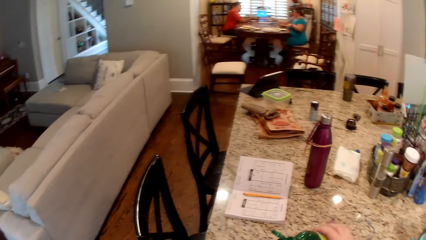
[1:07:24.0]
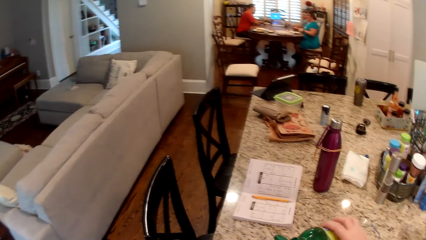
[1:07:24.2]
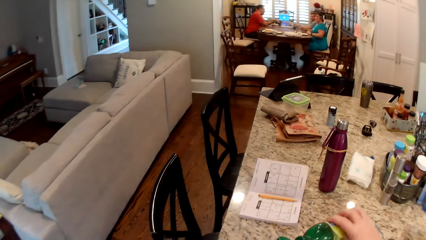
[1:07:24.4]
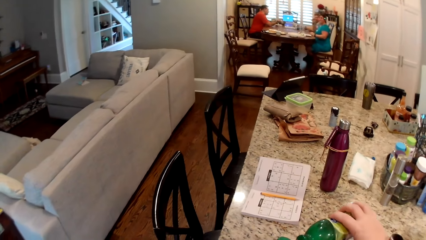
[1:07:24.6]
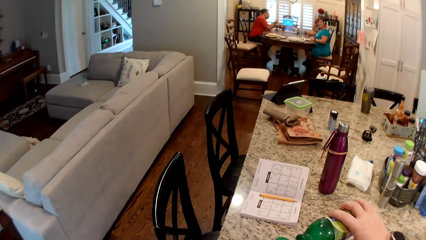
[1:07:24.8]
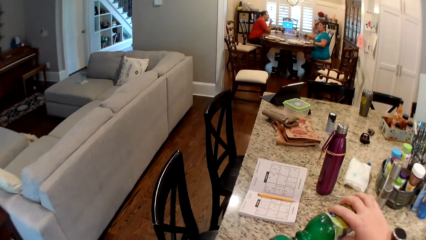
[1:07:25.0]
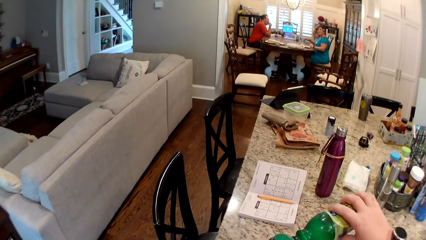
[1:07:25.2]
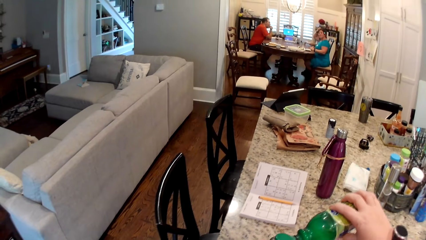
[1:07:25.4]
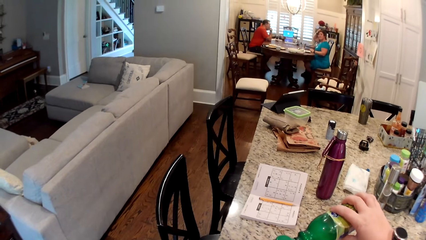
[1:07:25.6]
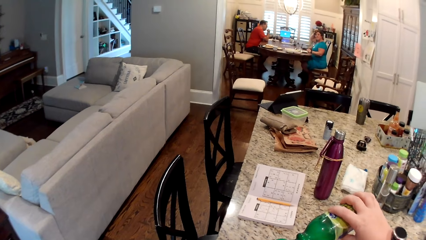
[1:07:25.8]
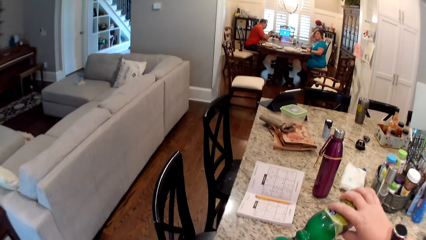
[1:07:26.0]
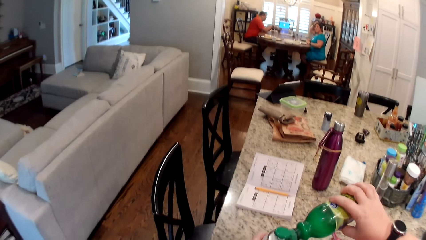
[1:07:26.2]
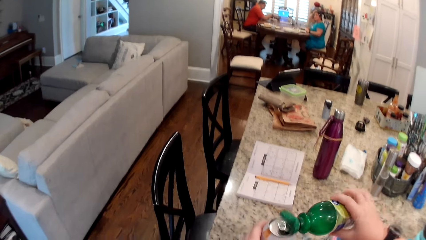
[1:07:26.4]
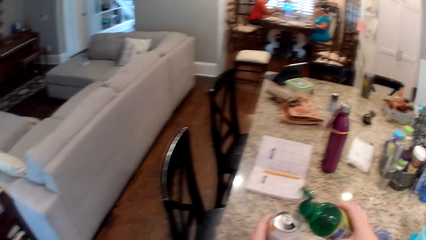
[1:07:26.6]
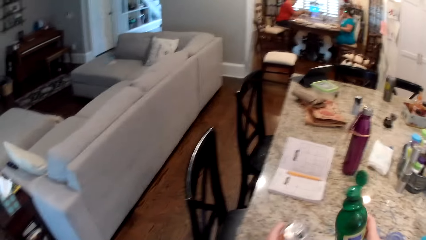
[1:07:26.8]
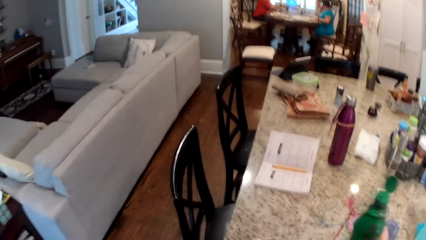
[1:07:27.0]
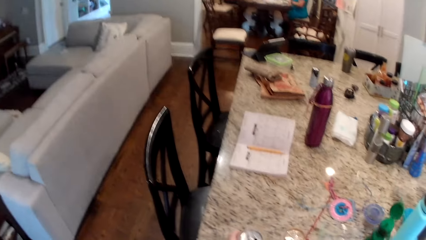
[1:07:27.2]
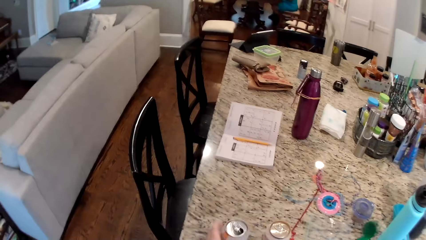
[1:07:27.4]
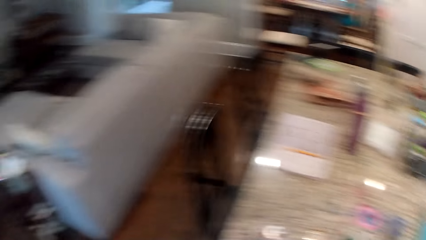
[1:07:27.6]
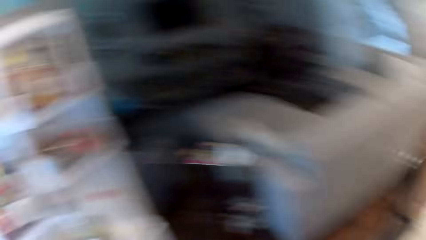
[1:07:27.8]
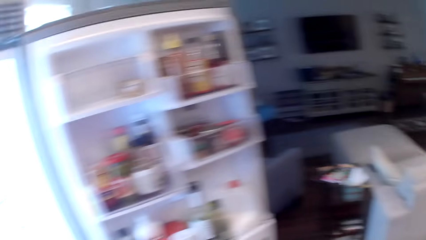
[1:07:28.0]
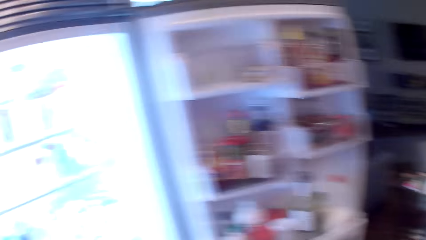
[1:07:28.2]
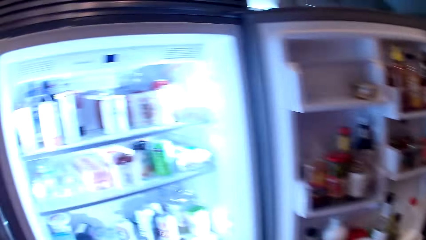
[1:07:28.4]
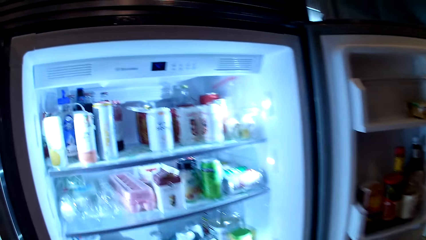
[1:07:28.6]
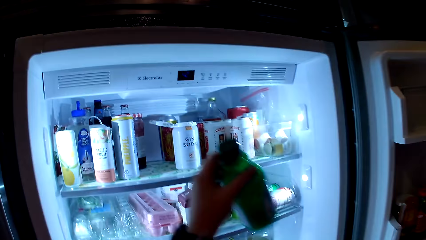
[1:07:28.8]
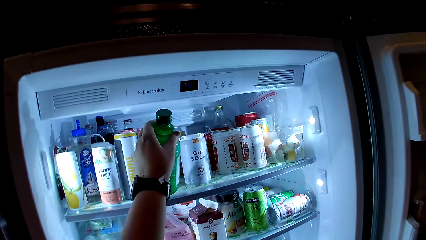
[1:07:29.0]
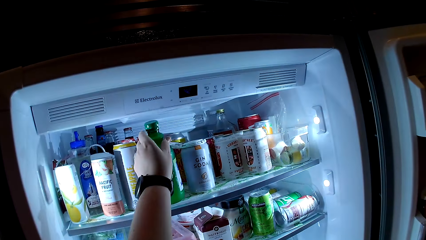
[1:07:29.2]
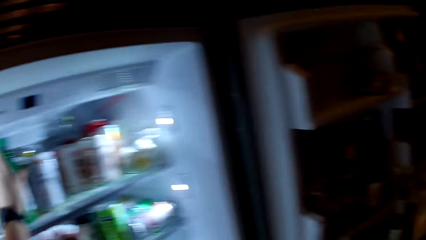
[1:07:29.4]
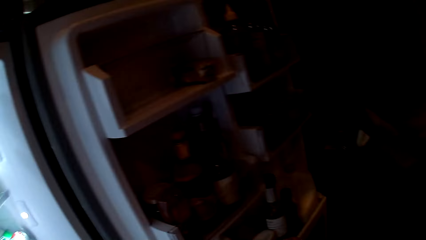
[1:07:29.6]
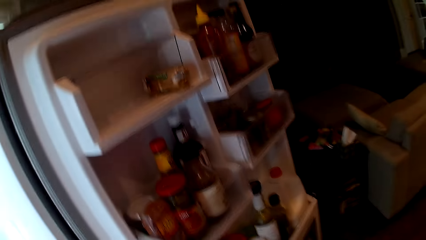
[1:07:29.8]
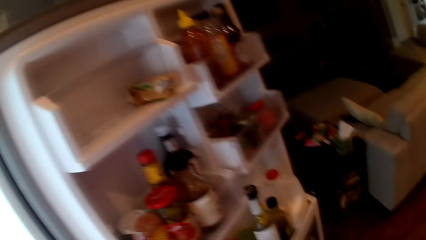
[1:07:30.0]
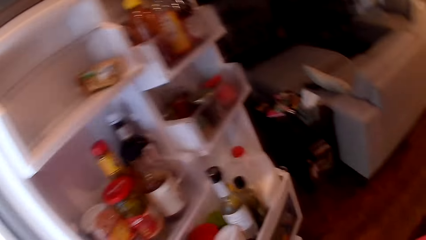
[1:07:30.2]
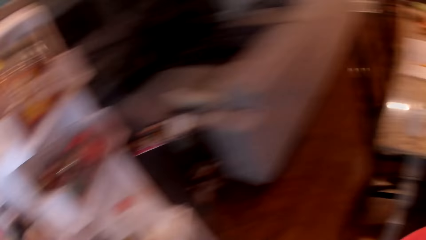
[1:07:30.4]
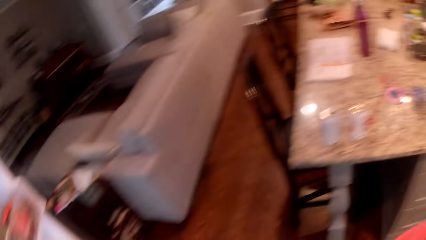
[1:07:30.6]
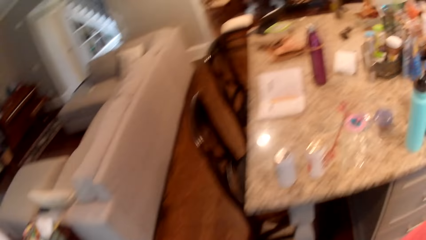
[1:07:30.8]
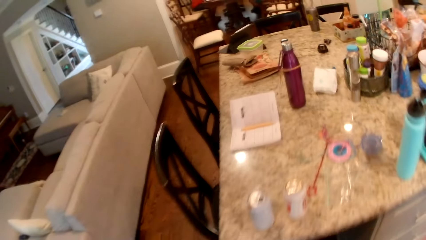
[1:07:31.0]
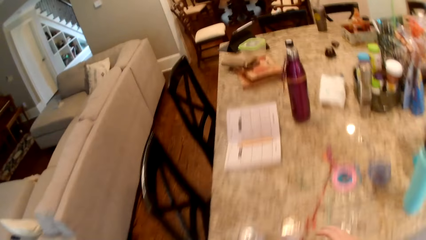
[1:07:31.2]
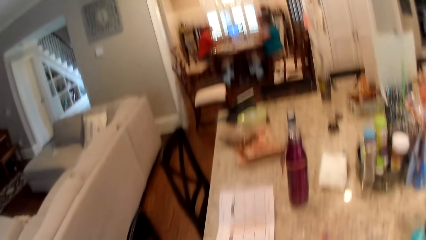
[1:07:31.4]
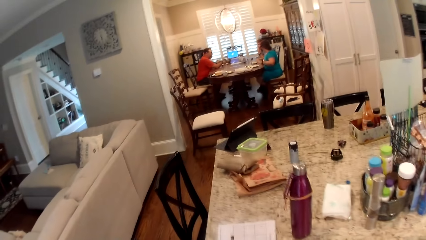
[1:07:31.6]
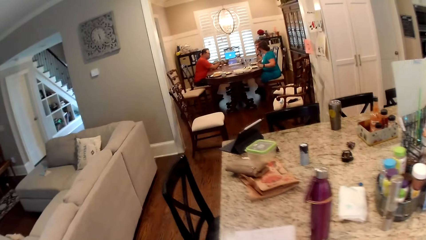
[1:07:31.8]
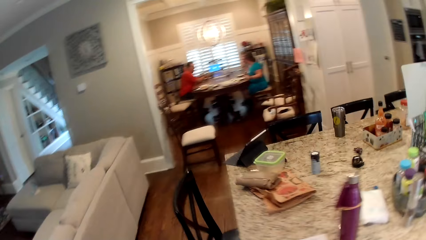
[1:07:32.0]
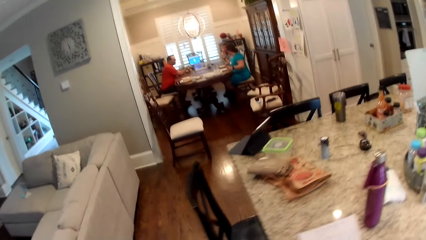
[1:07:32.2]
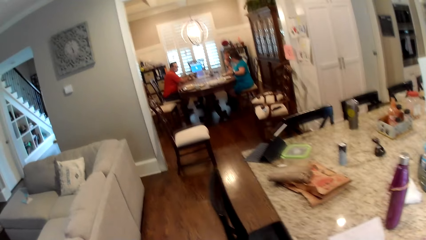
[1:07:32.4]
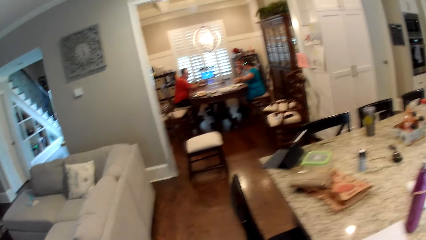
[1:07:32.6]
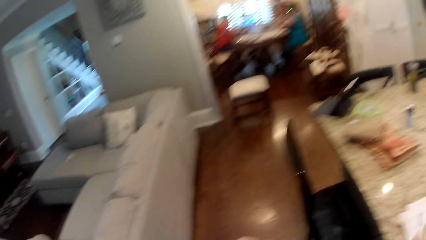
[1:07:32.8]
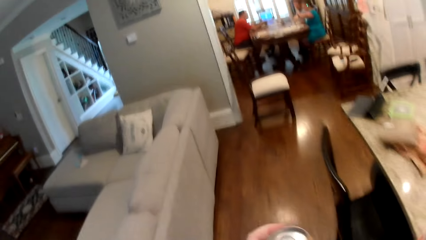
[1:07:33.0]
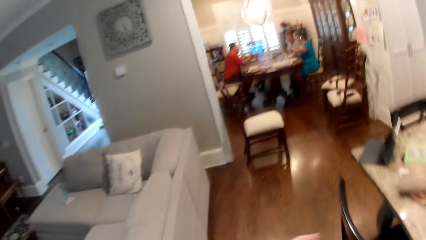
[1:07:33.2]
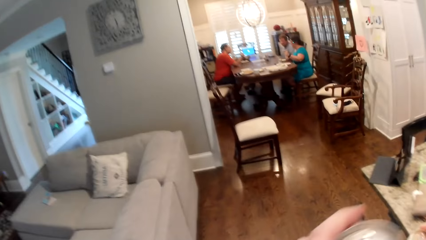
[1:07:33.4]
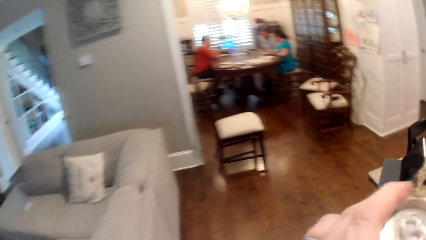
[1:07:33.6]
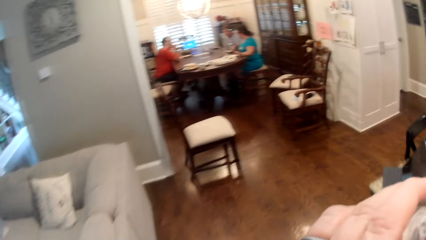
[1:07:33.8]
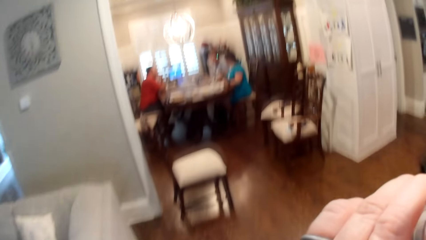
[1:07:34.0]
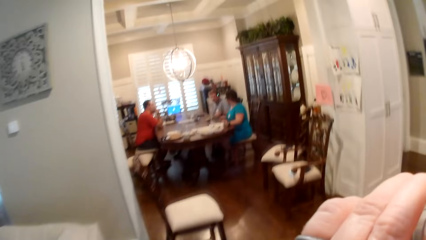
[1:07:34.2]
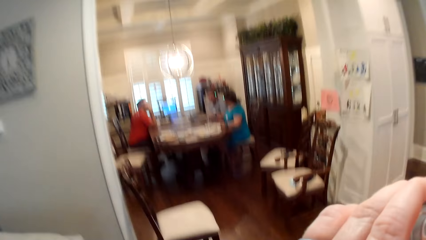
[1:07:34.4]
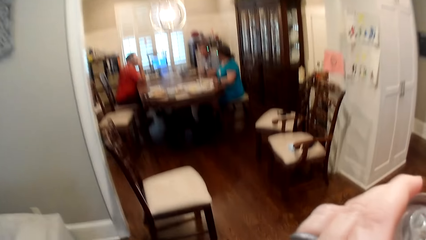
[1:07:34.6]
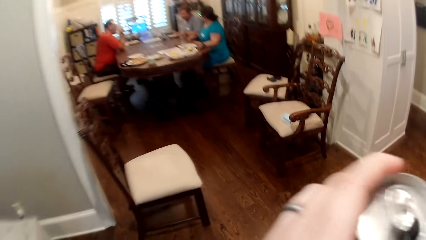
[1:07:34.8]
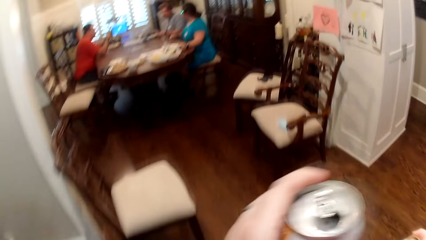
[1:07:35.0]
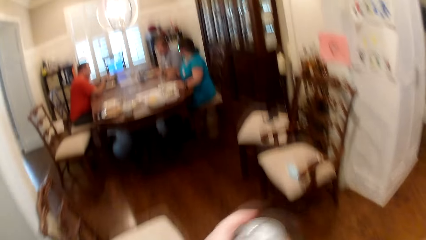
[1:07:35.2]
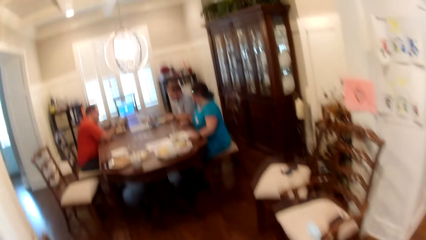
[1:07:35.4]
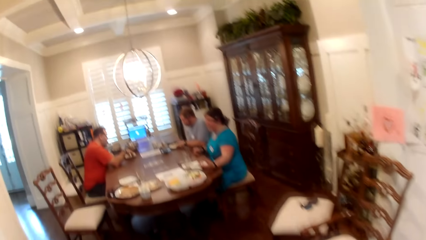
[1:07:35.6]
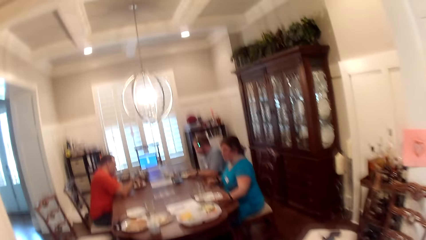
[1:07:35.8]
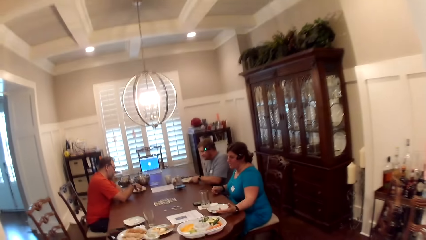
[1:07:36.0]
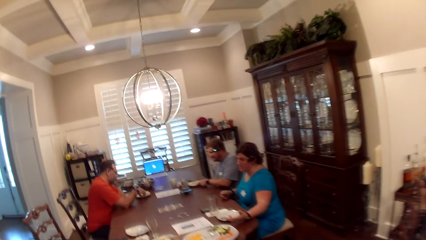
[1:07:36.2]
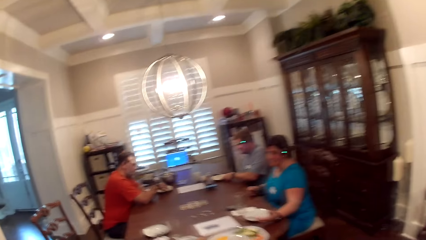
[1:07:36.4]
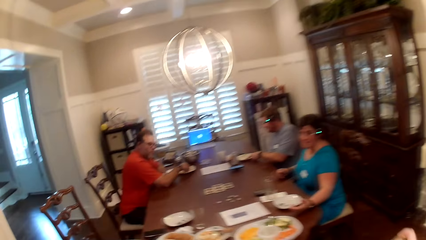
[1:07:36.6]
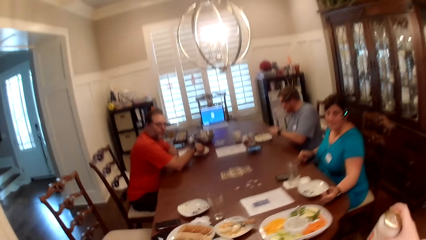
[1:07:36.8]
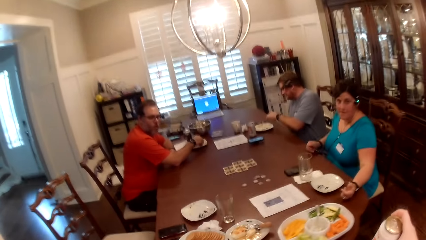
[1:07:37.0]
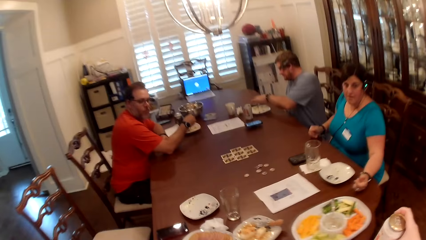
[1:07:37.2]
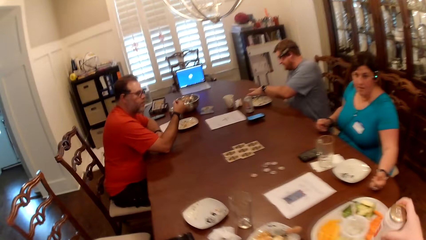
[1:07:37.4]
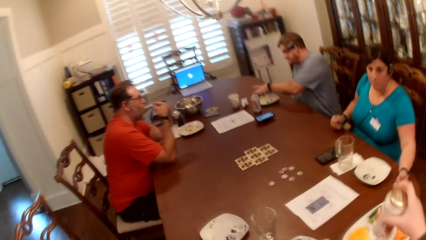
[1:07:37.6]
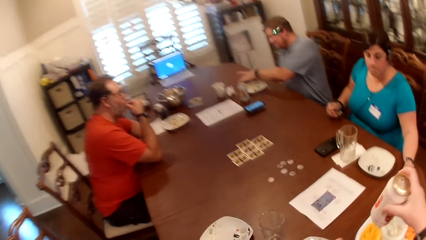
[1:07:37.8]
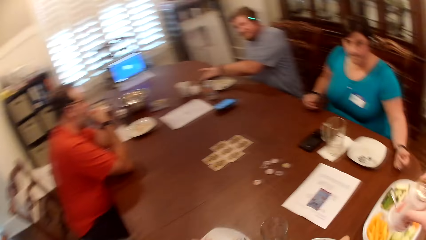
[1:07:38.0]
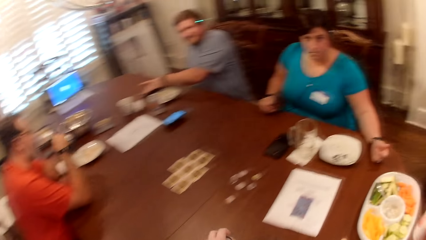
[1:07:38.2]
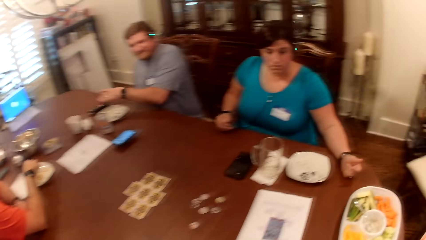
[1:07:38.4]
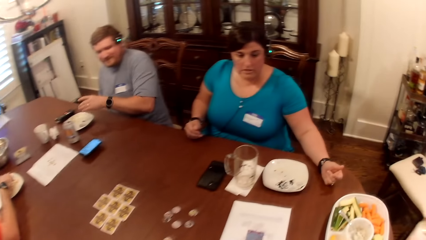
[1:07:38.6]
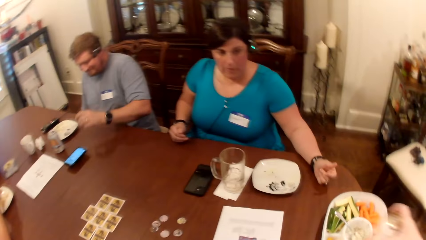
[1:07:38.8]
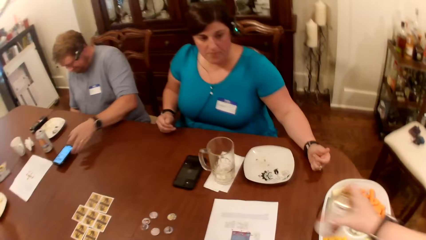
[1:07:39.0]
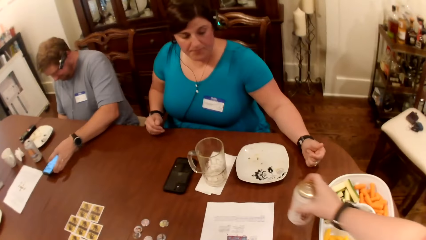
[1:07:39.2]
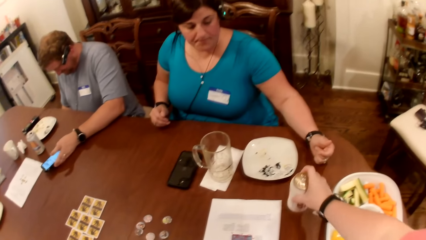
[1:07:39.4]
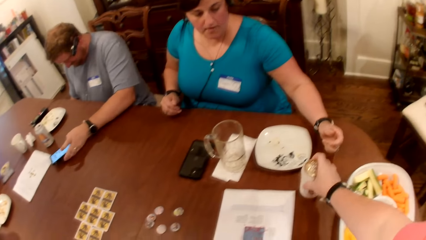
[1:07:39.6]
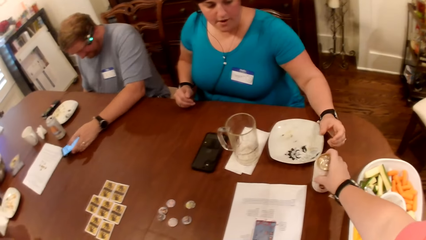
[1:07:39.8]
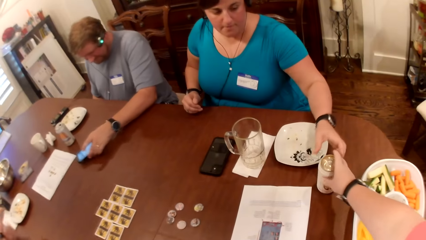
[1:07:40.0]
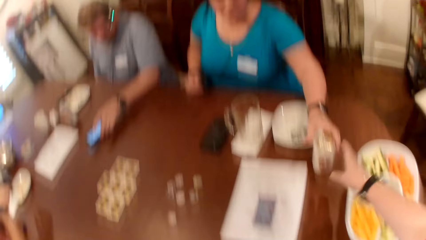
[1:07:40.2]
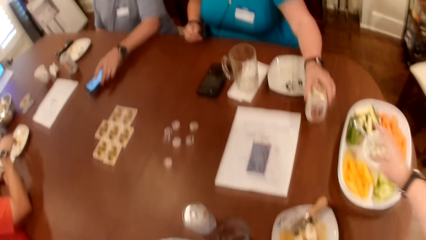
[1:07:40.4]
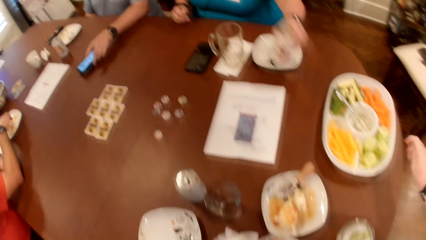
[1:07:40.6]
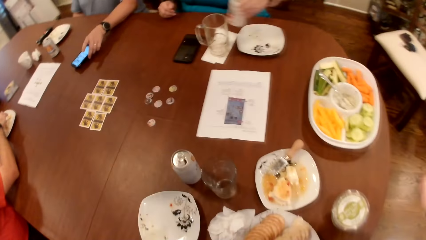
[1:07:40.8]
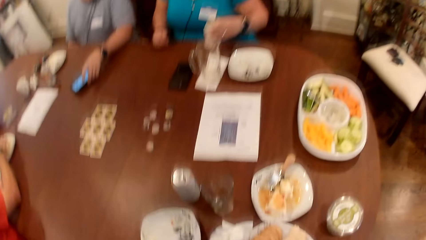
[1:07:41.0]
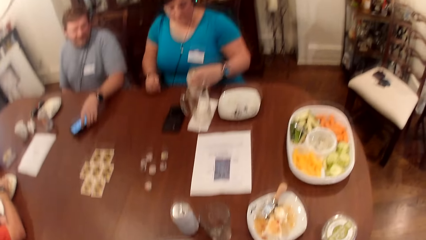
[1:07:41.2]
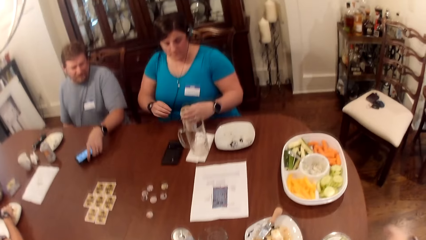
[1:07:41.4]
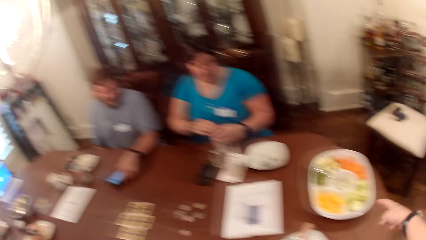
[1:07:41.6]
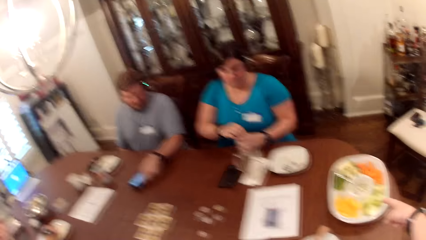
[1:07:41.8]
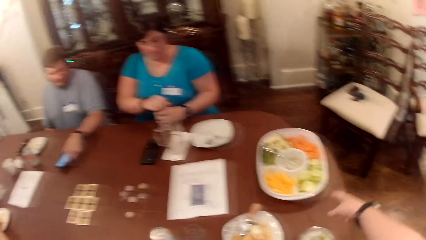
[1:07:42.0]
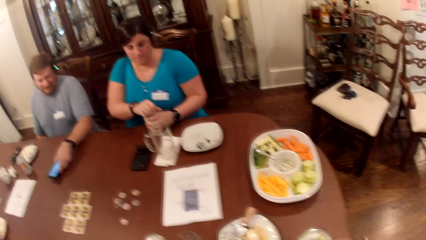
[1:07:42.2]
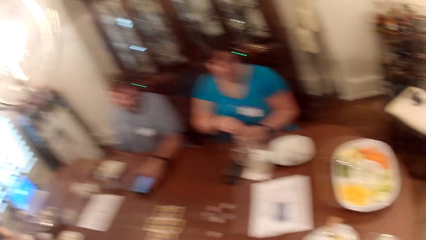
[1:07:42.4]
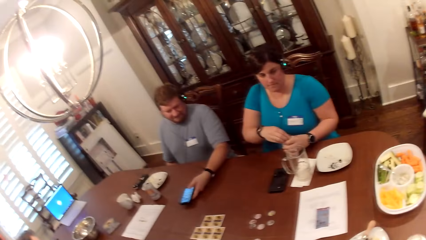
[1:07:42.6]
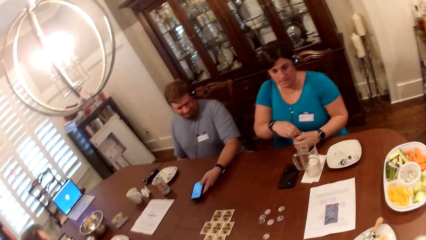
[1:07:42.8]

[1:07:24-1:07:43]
The camera wearer pours drink from the bottle in her right hand into a can on the countertop. She places the bottle in her left hand into the refrigerator. She looks around the house. She drinks from the can in her left hand. She walks in the house. She converses with a woman, a man and another man. The man picks food from the plate on the table with his right hand. The man eats the food in his right hand. Another man holds the phone on the table with his left hand. The camera wearer places the can in her right hand on the table. The woman picks the can from the table with her left hand.
